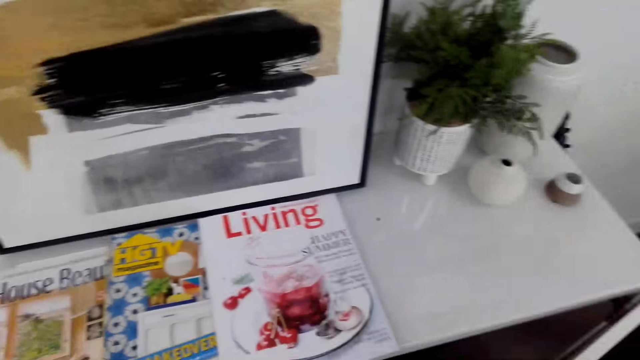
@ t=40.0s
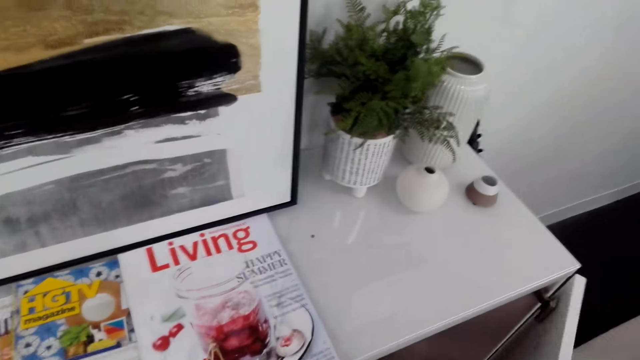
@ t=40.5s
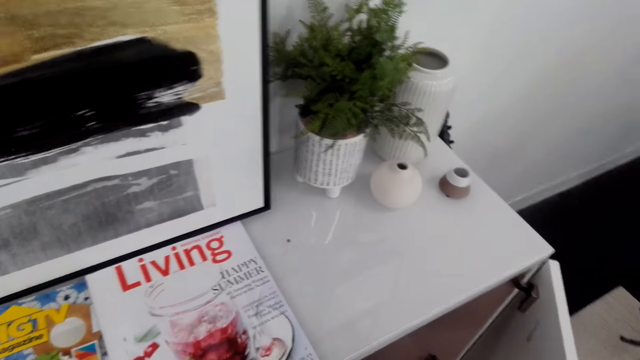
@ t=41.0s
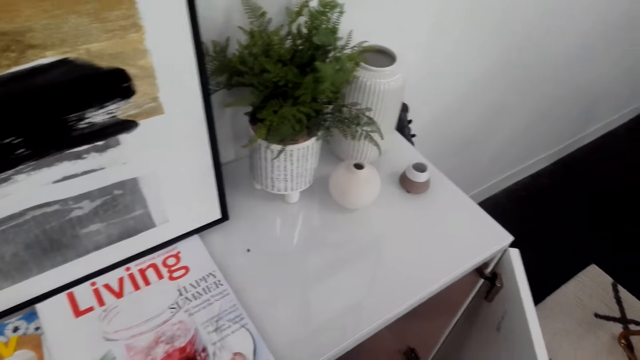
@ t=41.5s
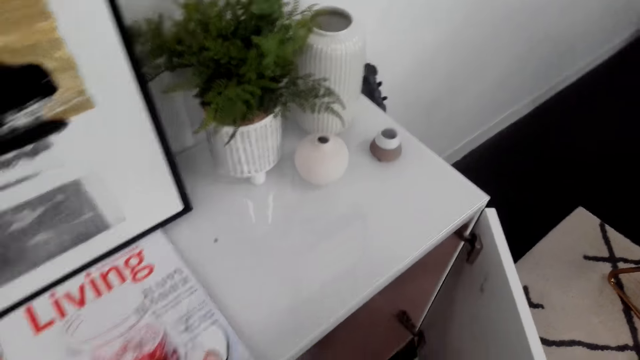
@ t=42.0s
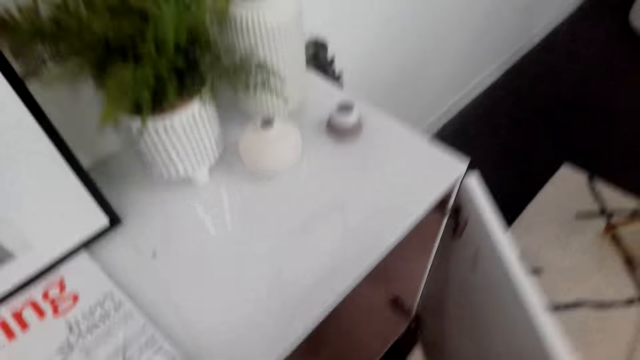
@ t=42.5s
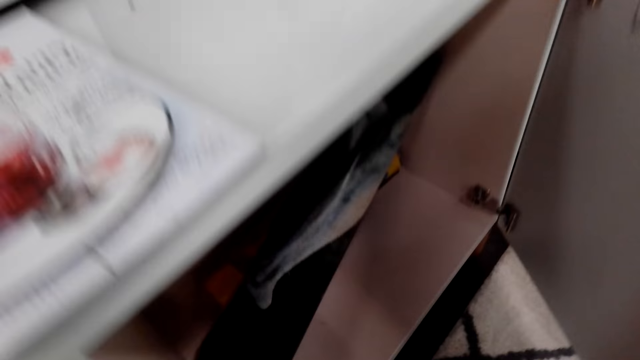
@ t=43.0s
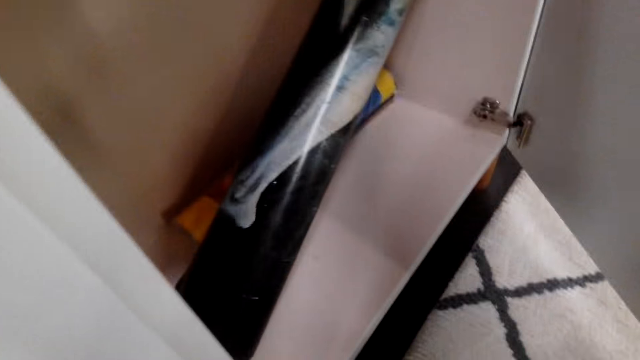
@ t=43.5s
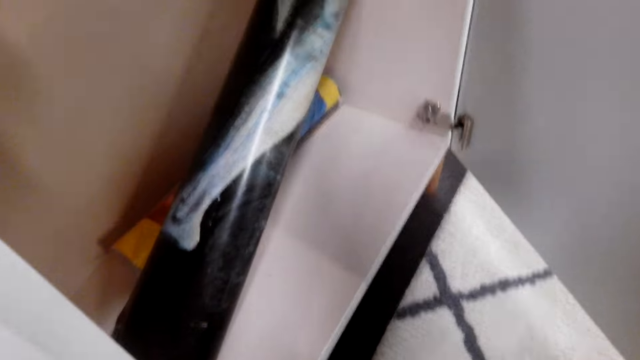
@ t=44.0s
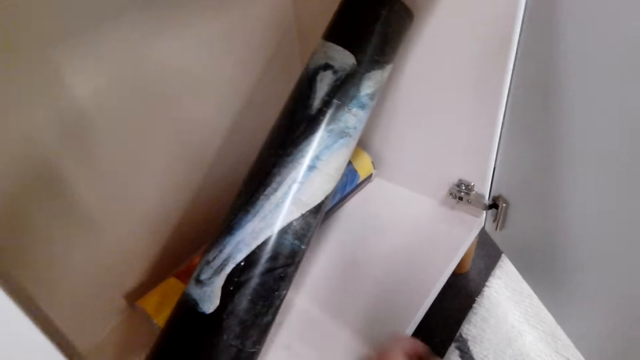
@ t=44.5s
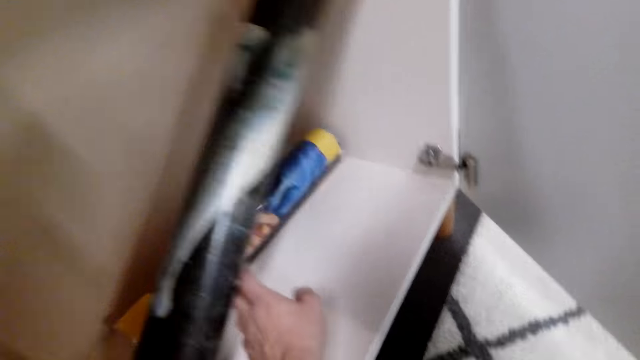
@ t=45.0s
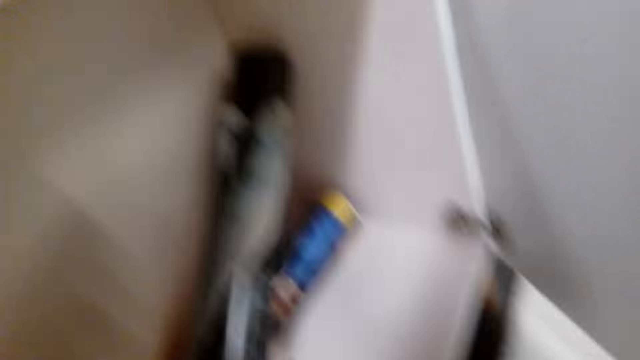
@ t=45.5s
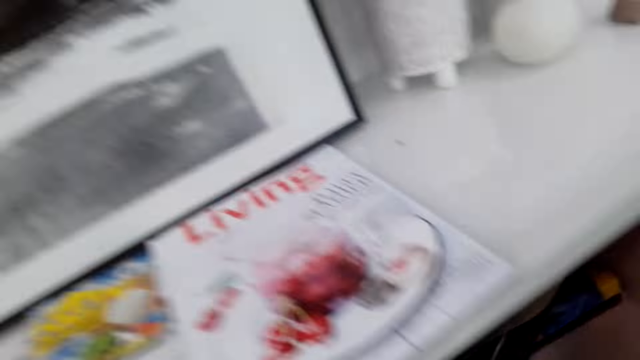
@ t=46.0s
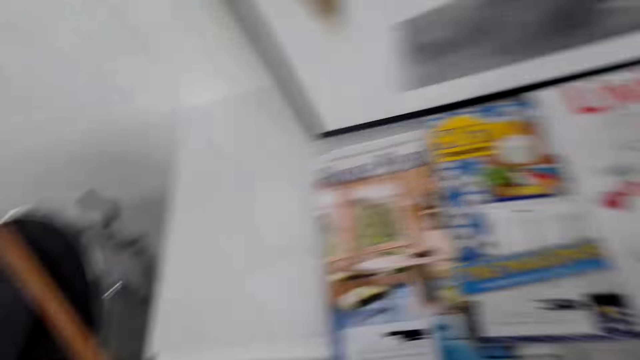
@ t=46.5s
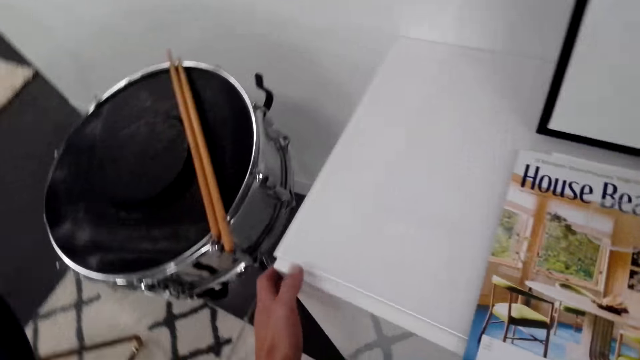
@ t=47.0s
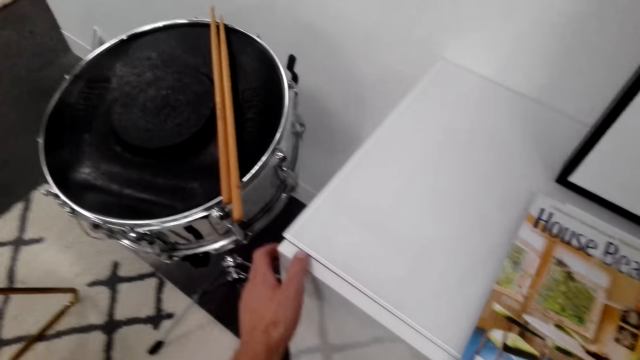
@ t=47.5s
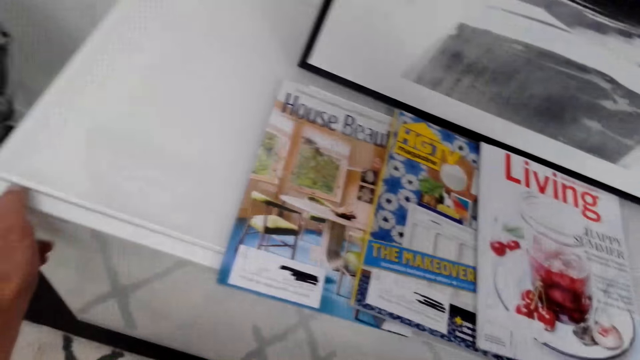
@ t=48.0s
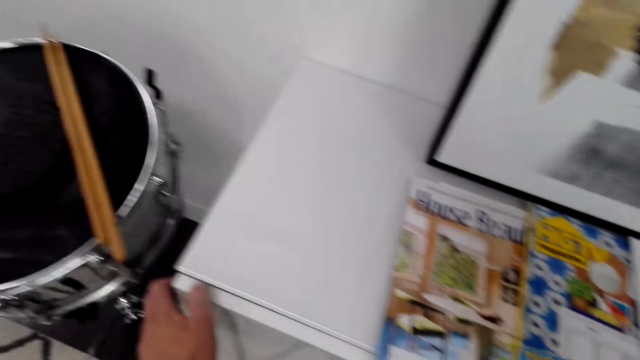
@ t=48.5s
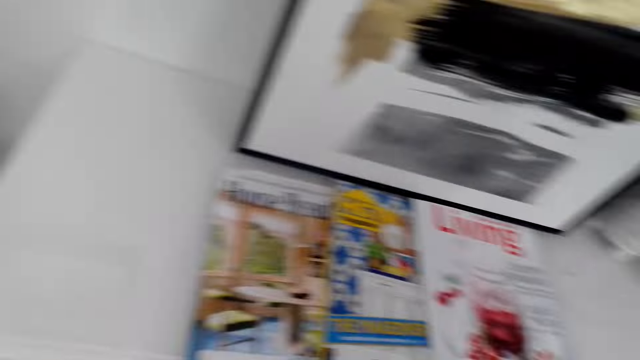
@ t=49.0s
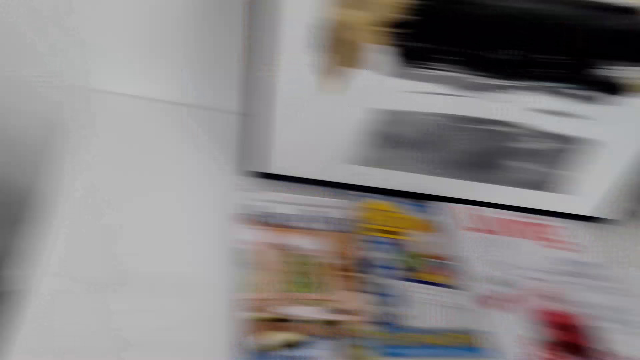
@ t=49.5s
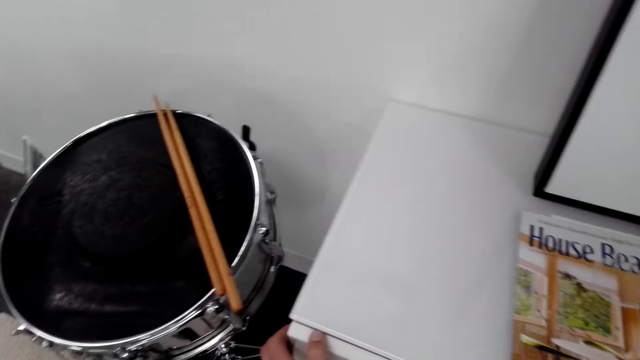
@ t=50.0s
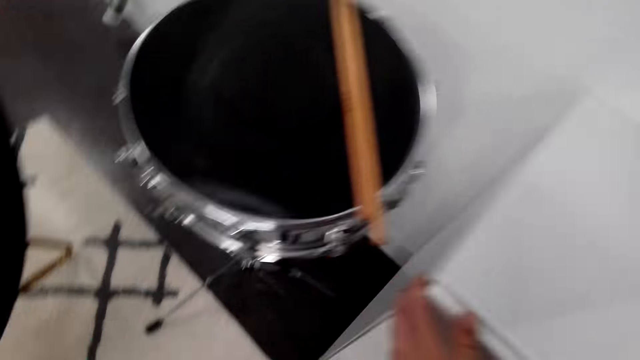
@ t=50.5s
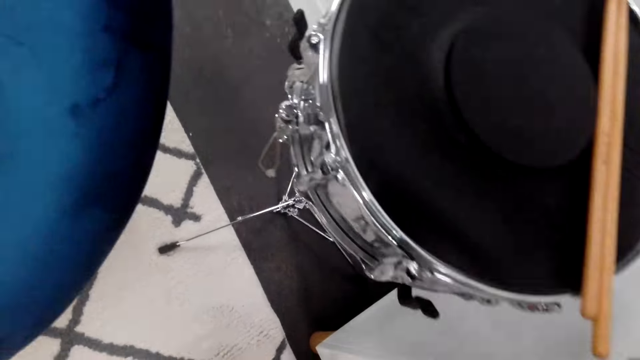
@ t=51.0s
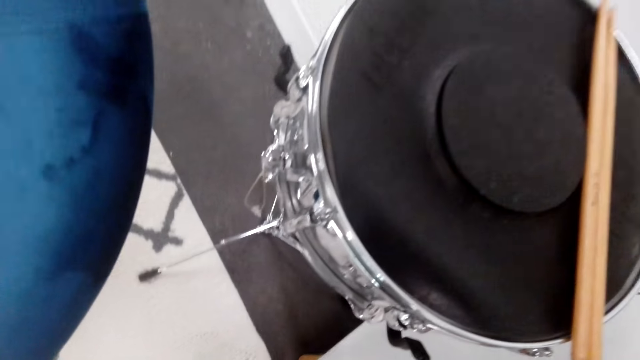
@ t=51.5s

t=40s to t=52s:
The camera wearer looks at the top of the cabinet. They open the storage cabinet. They look inside the cabinet. They touch a rolled painting in the cabinet. They look around. They close the cabinet. They look around.

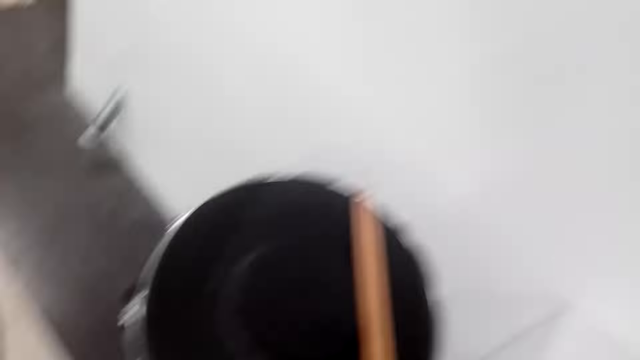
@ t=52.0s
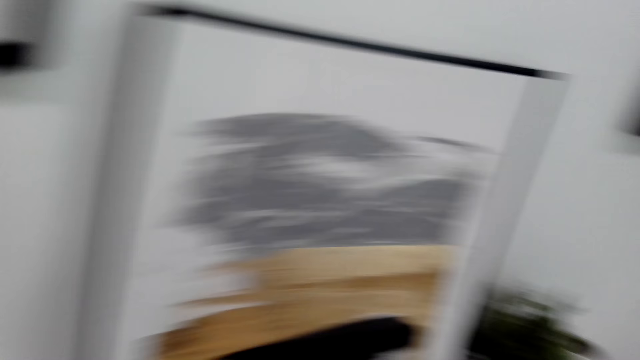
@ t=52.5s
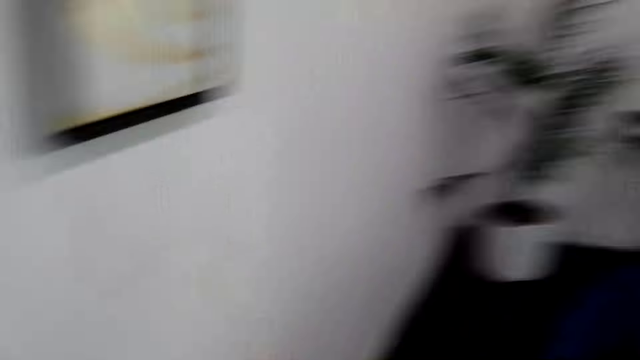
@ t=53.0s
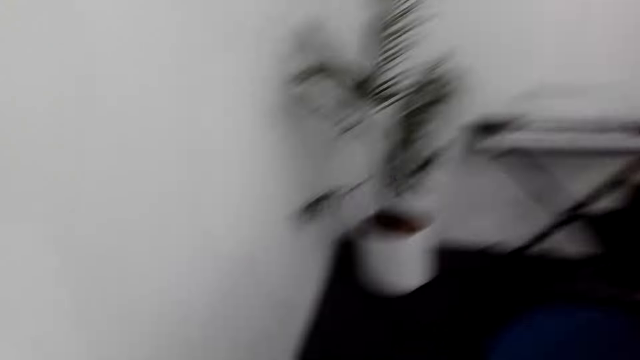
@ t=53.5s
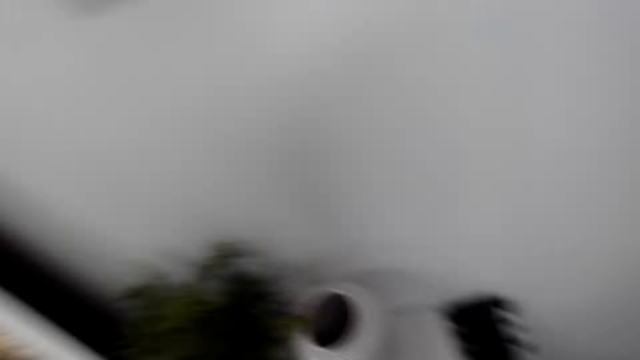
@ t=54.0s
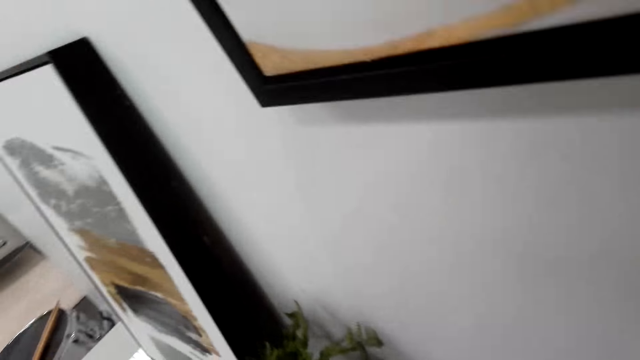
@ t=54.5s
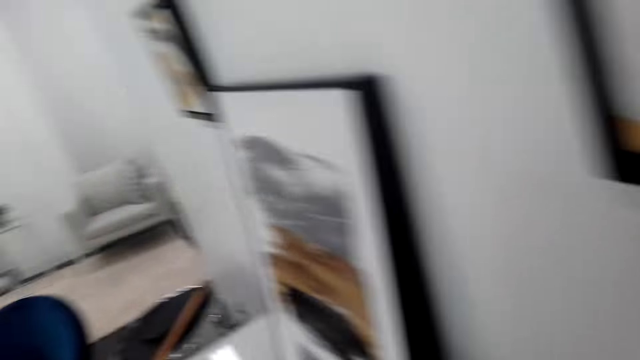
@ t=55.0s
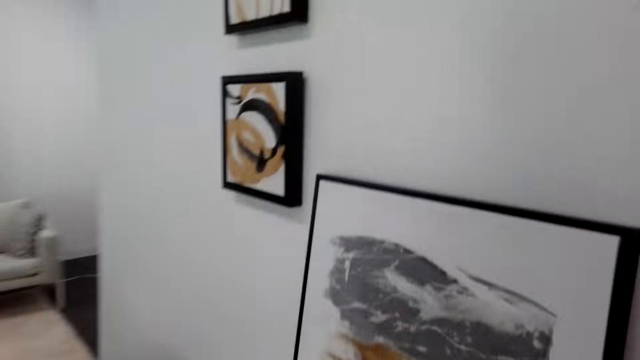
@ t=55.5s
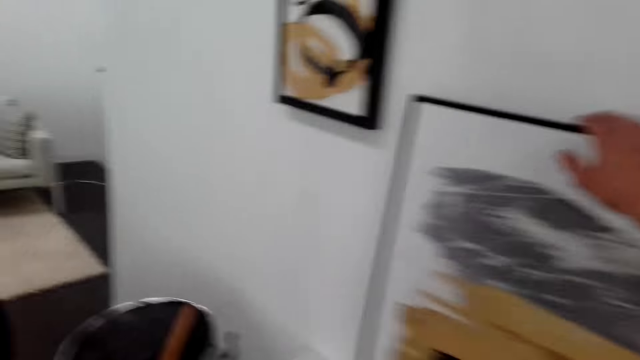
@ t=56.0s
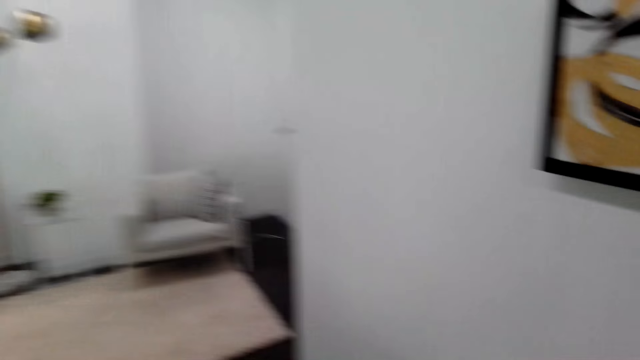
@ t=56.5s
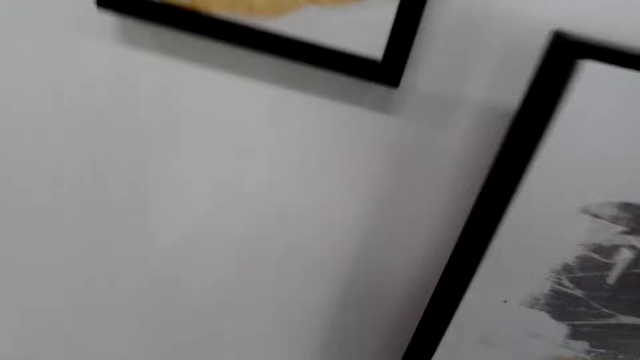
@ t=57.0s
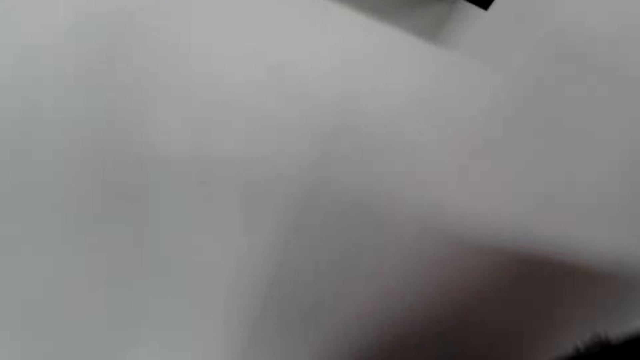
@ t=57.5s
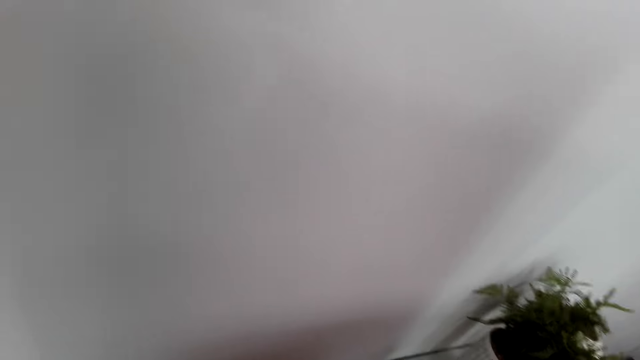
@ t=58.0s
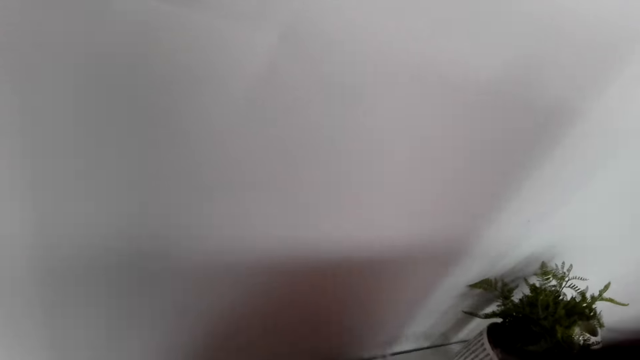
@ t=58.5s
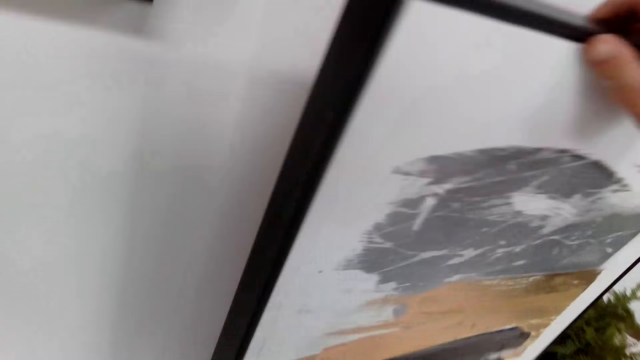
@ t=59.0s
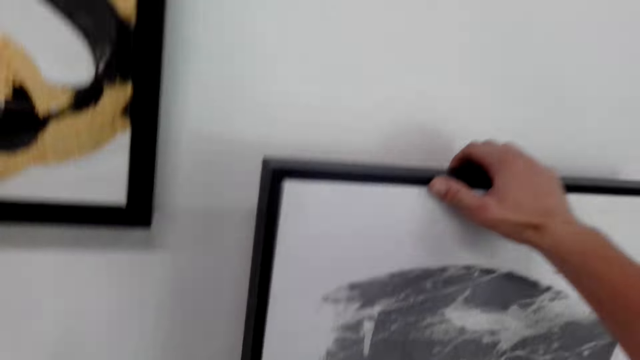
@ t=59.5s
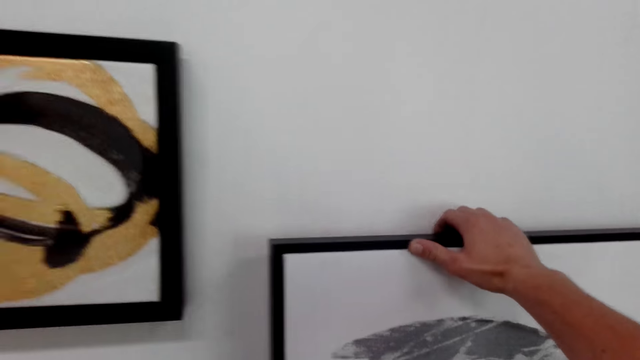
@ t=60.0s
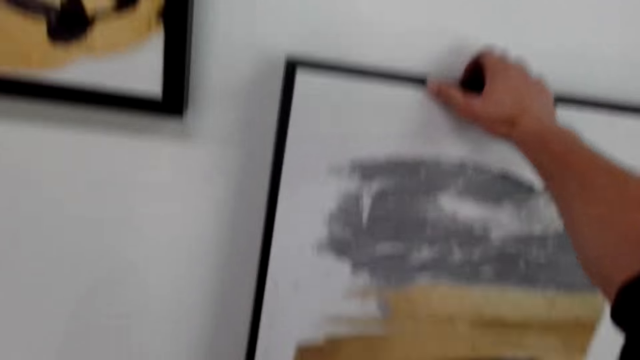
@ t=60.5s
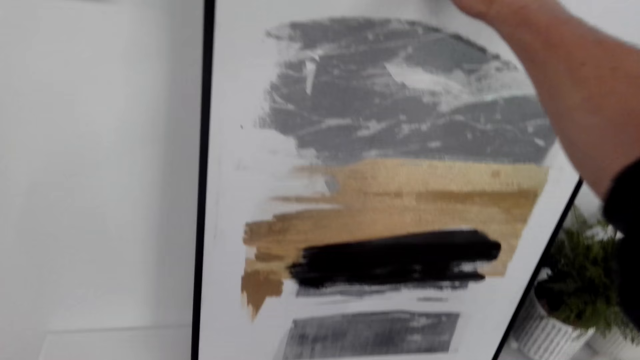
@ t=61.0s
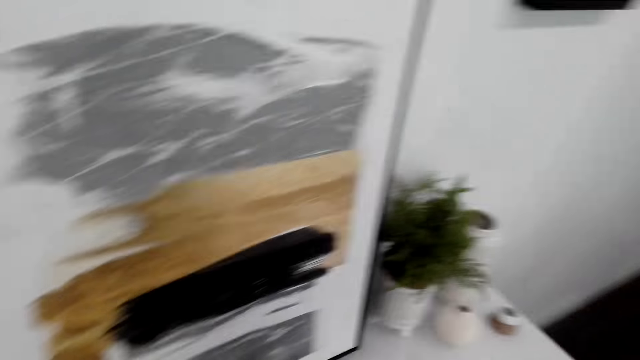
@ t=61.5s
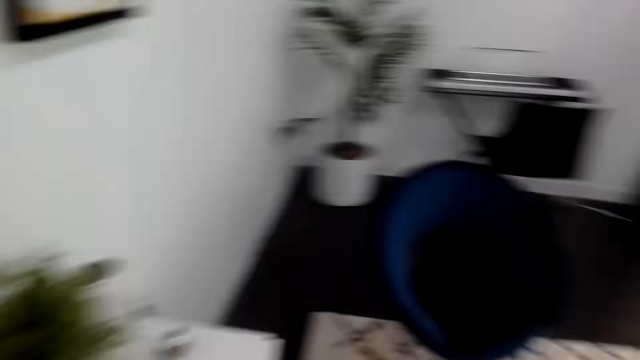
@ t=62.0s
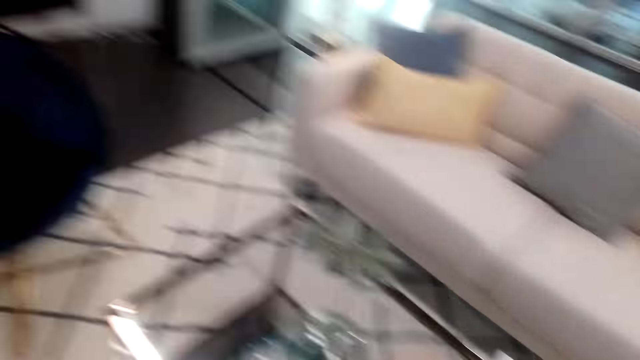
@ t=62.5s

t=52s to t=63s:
The camera wearer looks at the drums. They look around. They walk around. They touch the painting. They take a picture on the wall. They move the painting. They place the painting back against the wall, on the storage desk. They release the painting.
